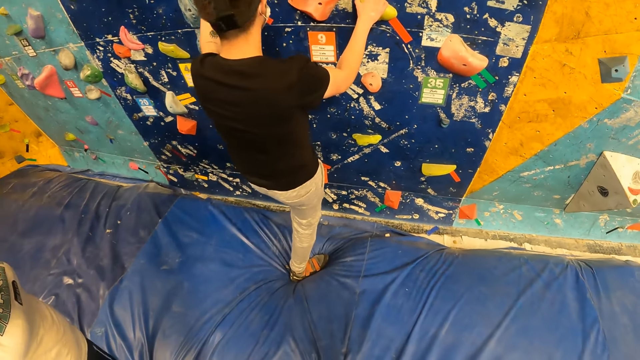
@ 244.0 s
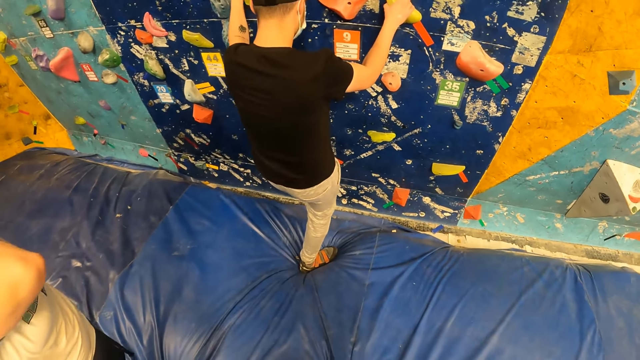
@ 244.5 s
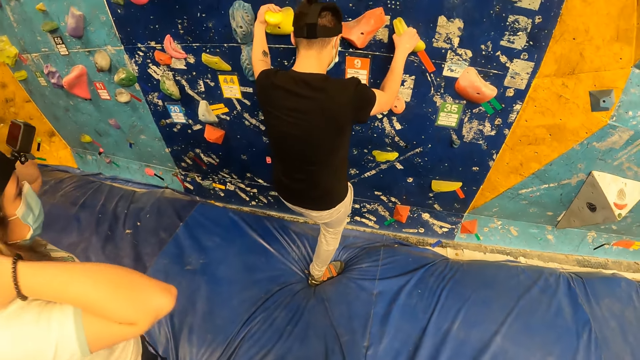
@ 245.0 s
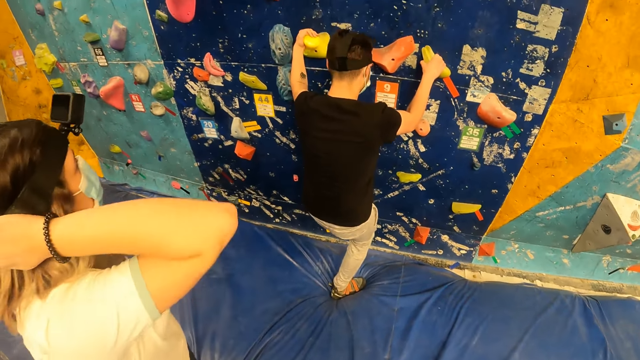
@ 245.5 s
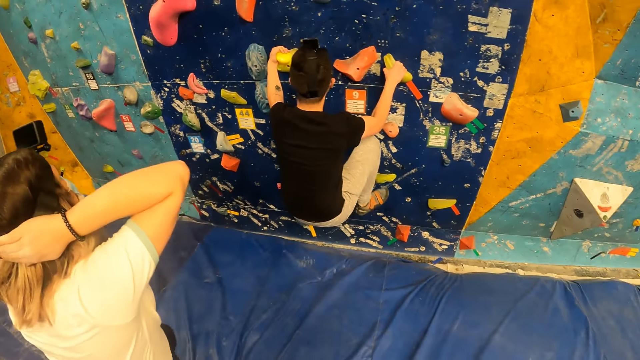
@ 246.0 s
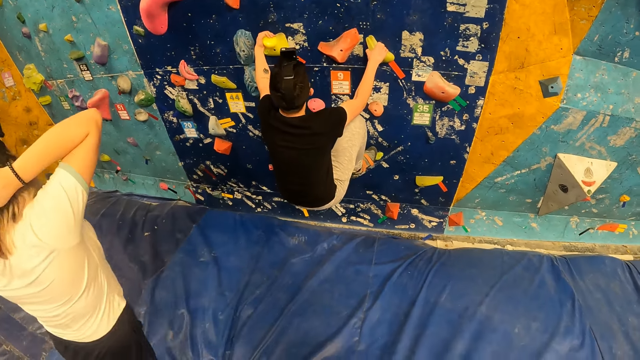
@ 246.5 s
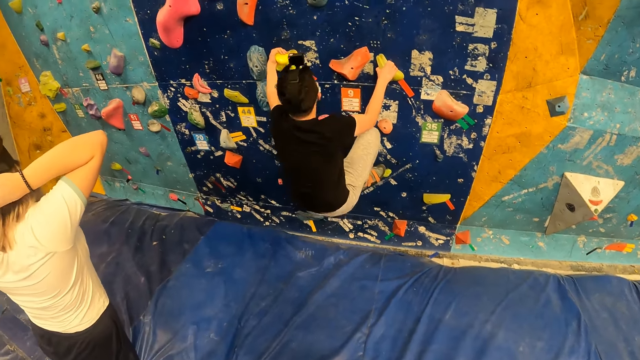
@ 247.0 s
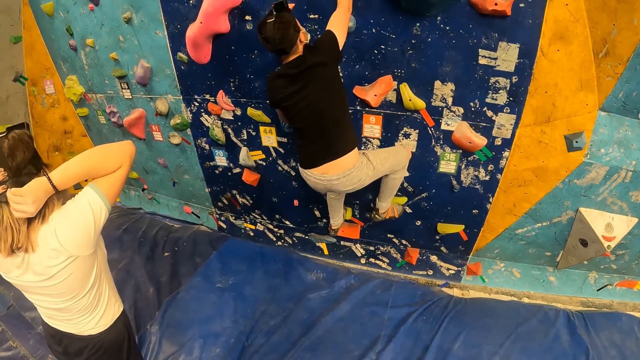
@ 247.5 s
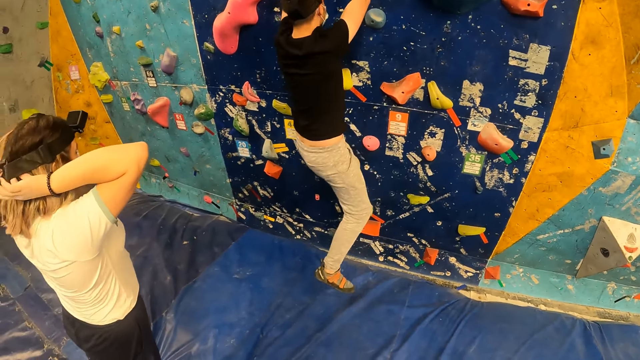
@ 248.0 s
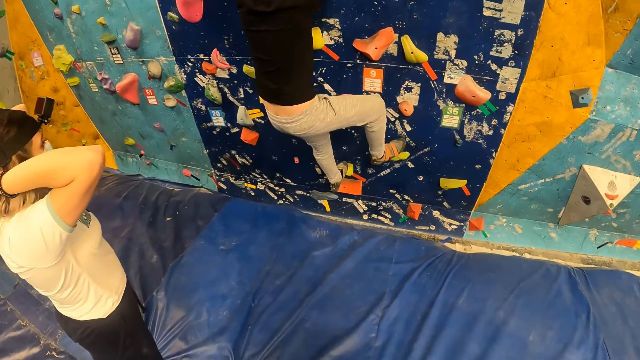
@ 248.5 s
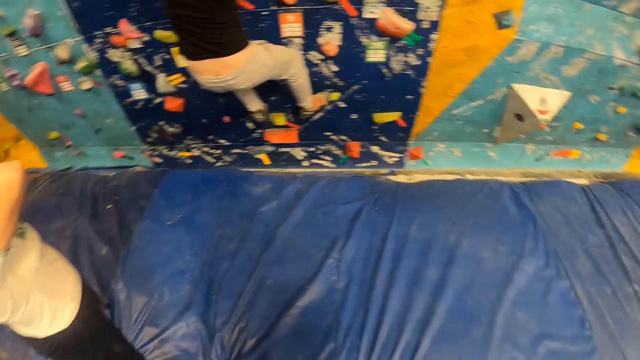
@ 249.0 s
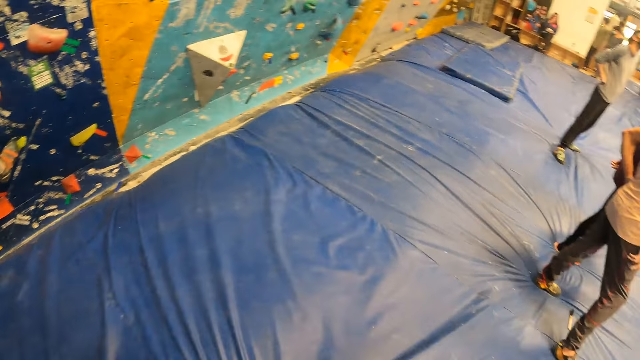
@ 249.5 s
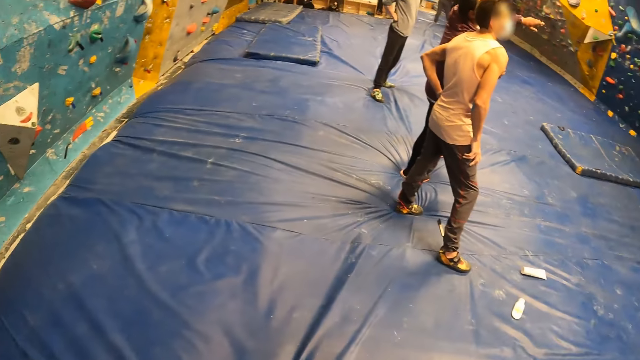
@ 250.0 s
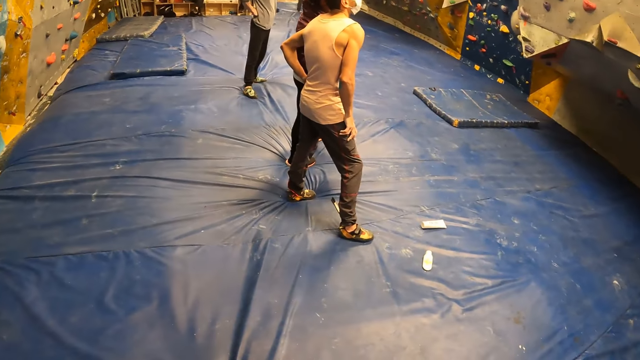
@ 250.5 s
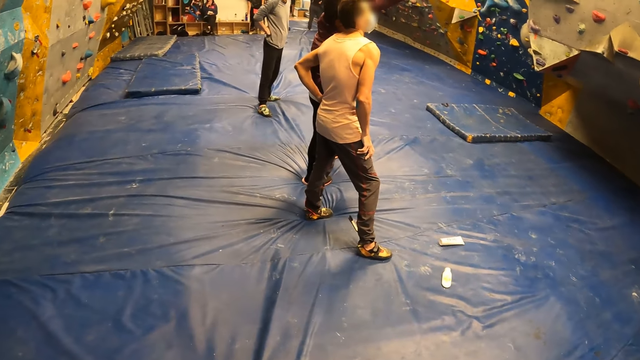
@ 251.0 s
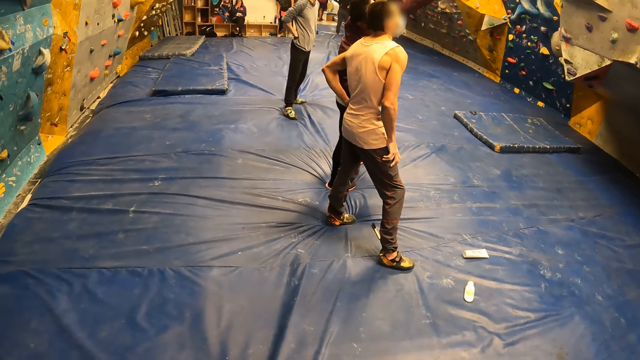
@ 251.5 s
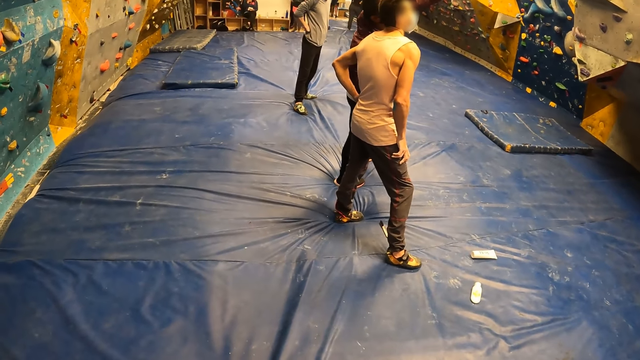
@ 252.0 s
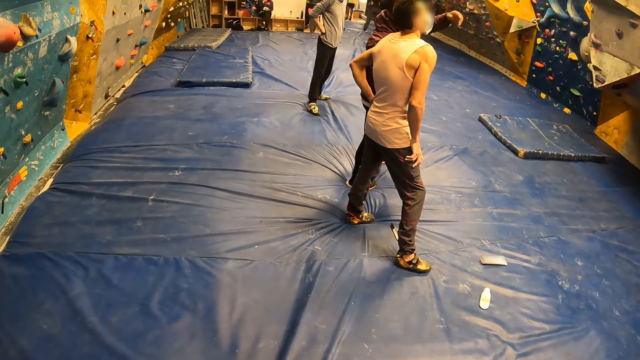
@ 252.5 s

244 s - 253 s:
The woman adjusts her hair with her hands. The camera wearer looks around.

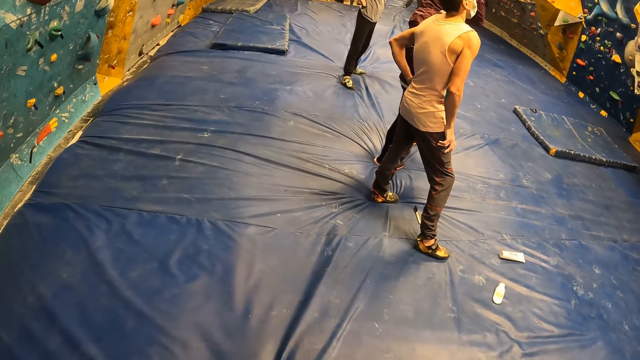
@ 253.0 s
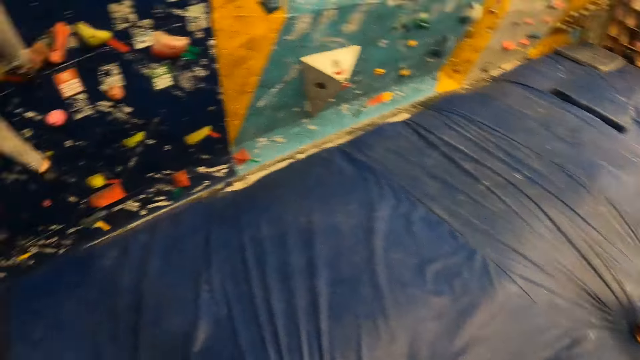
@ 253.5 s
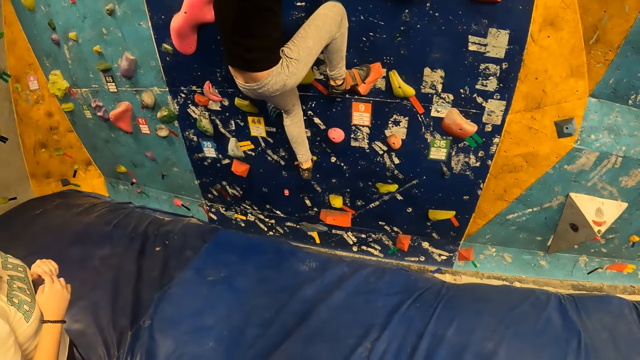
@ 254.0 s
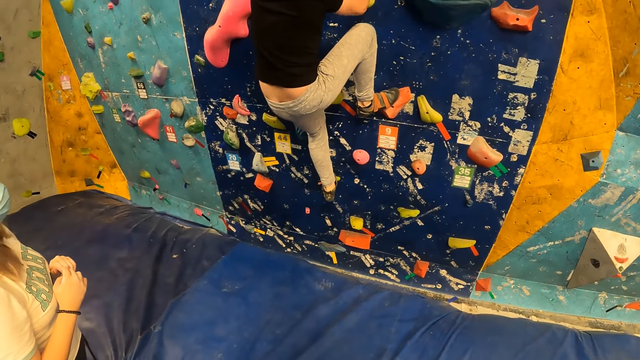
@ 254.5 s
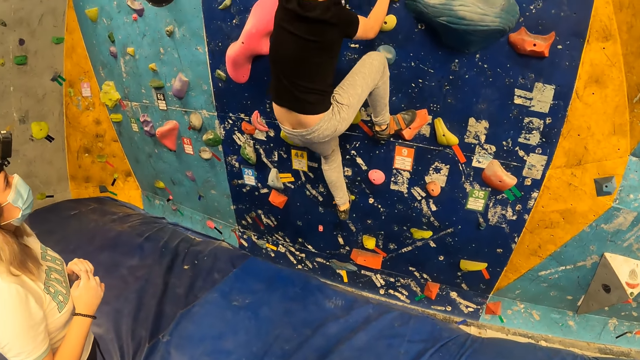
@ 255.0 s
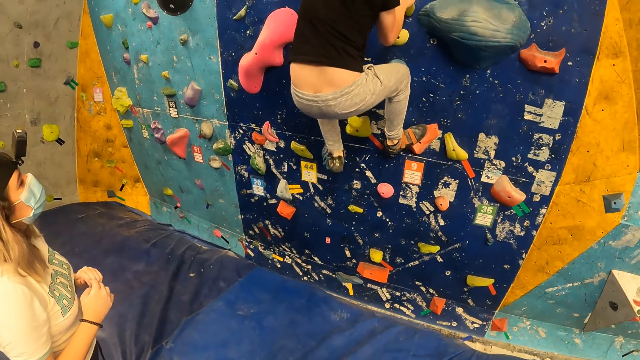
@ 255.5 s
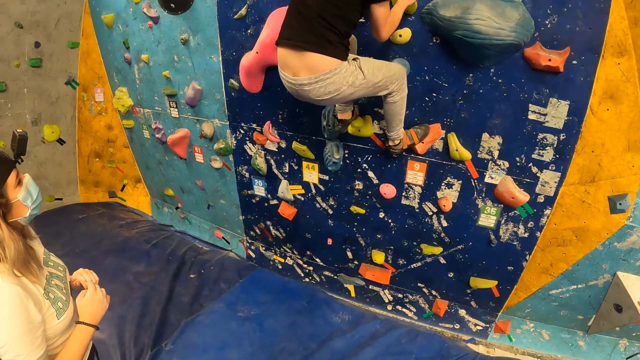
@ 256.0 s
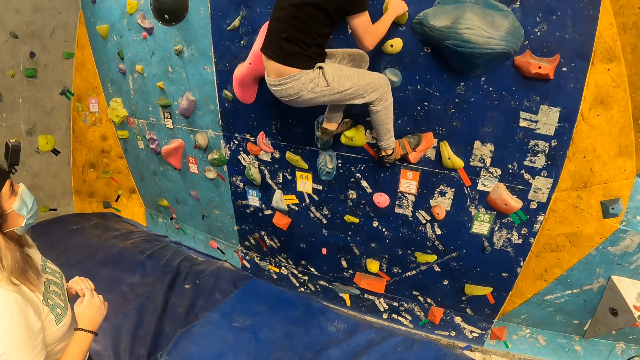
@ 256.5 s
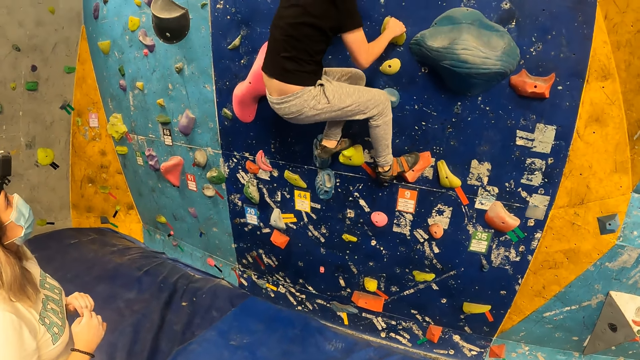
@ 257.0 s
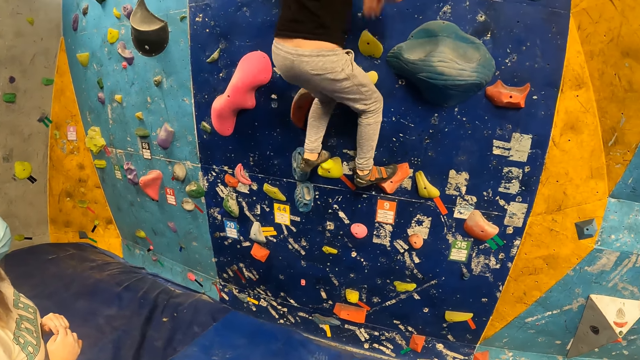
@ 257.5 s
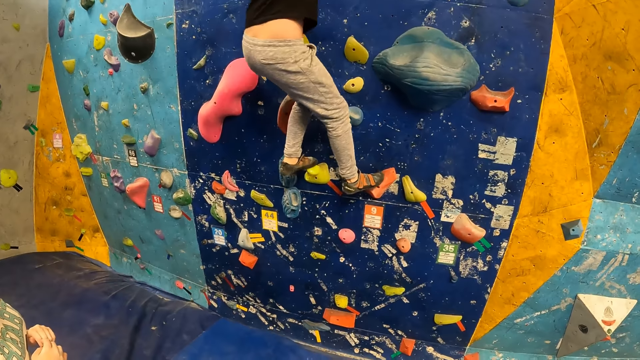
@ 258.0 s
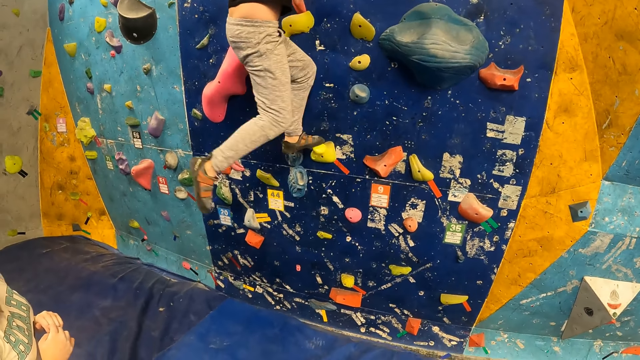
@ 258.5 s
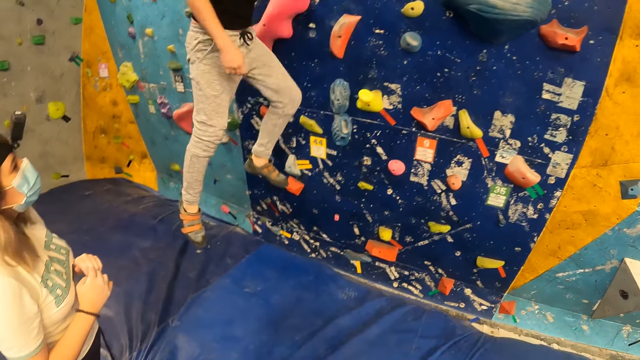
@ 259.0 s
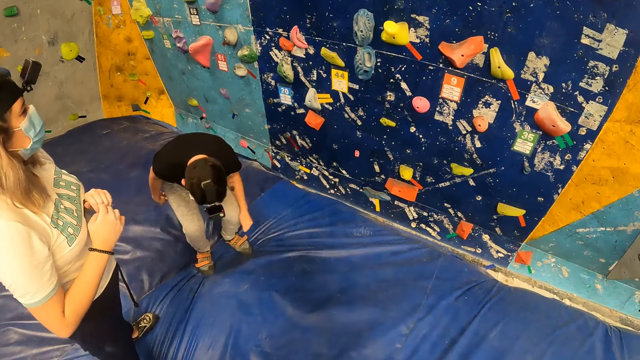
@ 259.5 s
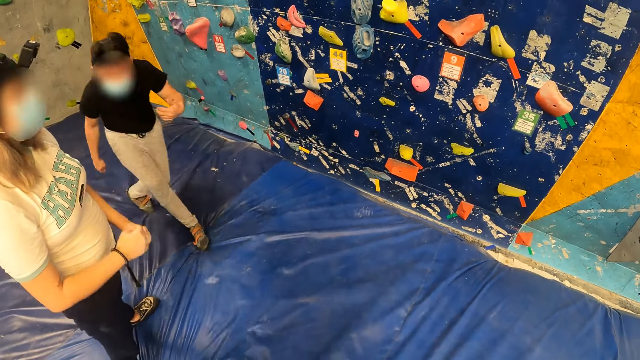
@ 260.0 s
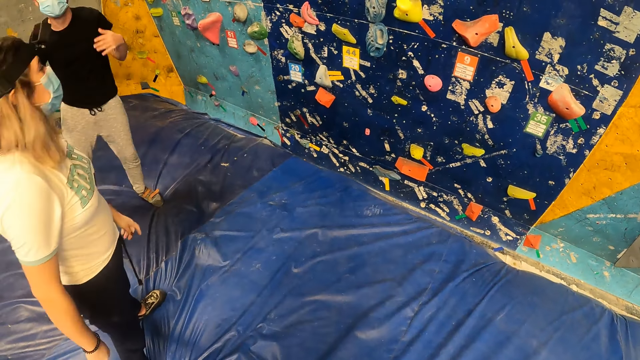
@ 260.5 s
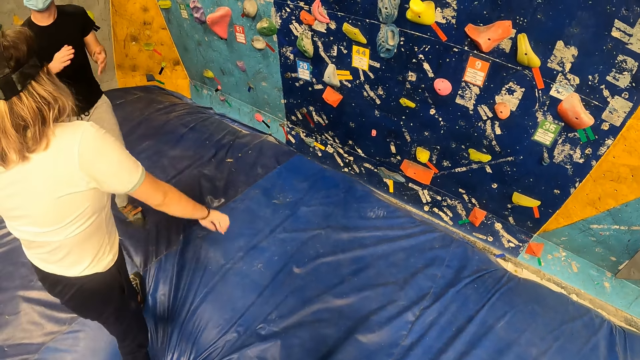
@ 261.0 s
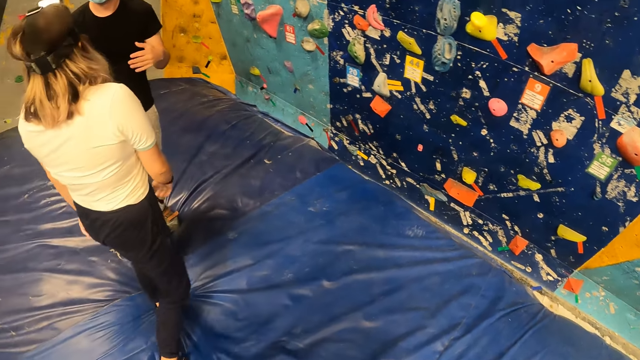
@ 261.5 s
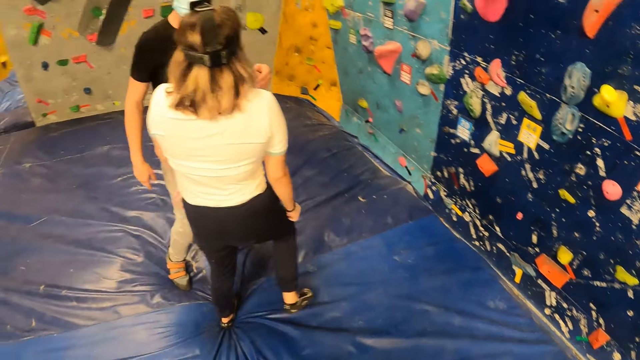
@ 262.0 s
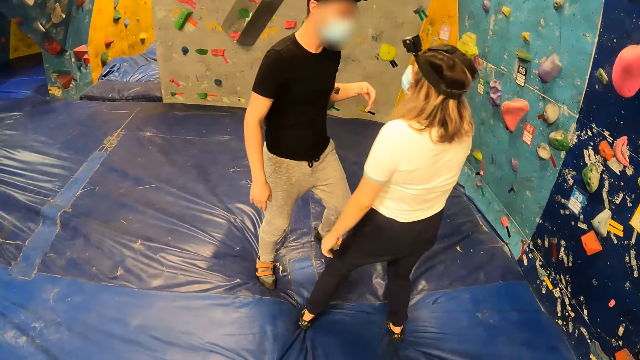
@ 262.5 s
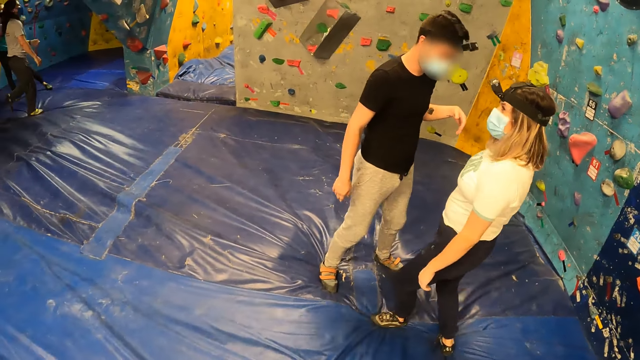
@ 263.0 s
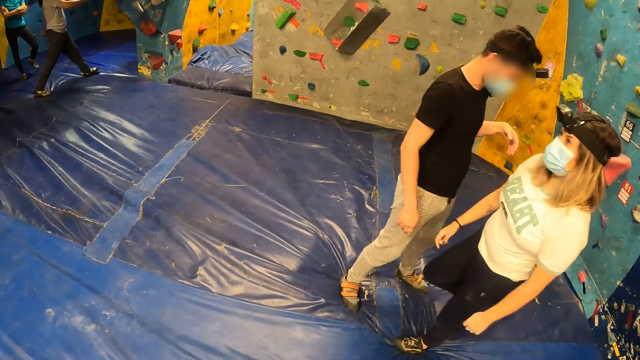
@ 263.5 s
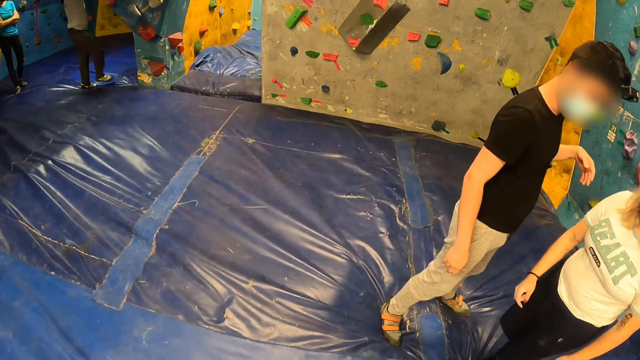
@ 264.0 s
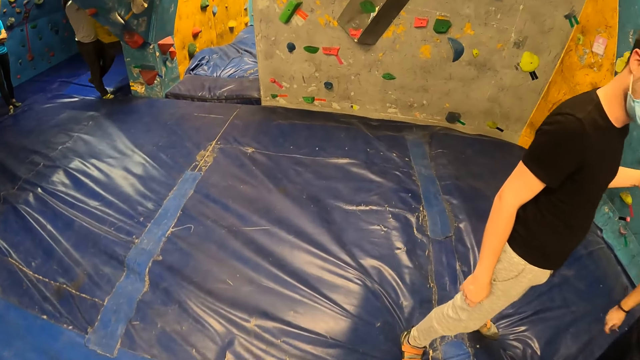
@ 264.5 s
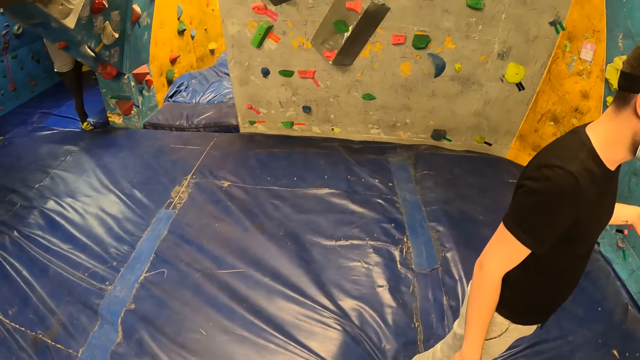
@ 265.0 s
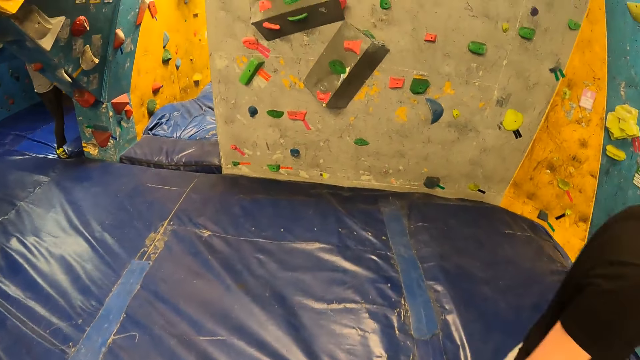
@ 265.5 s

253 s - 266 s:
A lady looks at a man. The man climbs the wall. The man jumps down from the rock. A woman interacts with the man. The lady moves around. The camera wearer walks towards a rock.
